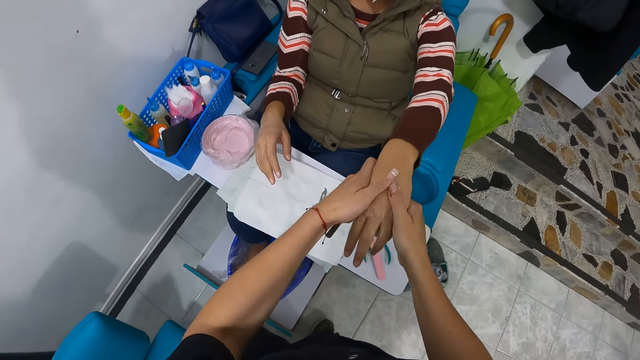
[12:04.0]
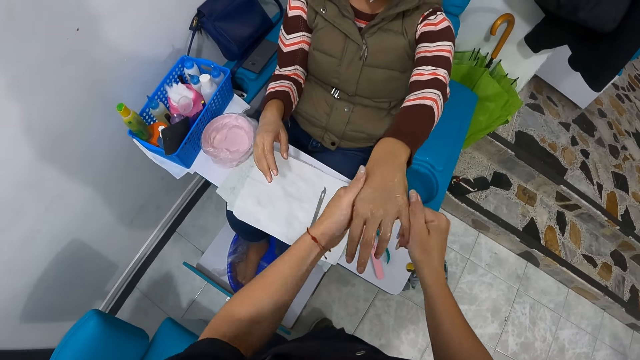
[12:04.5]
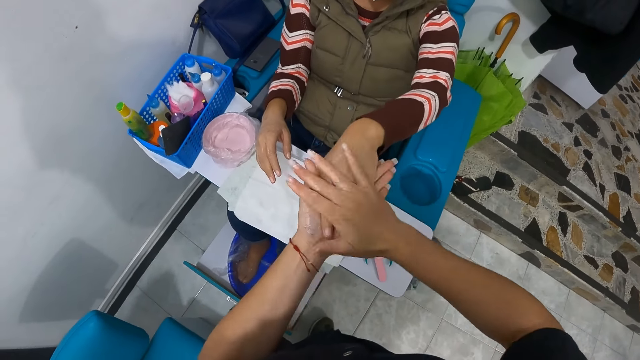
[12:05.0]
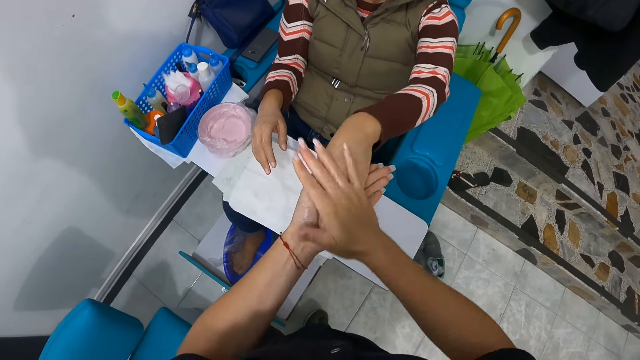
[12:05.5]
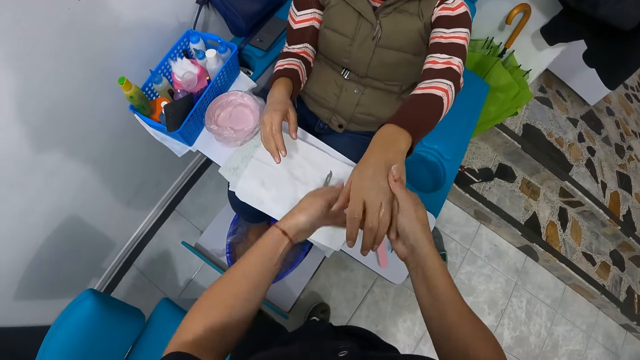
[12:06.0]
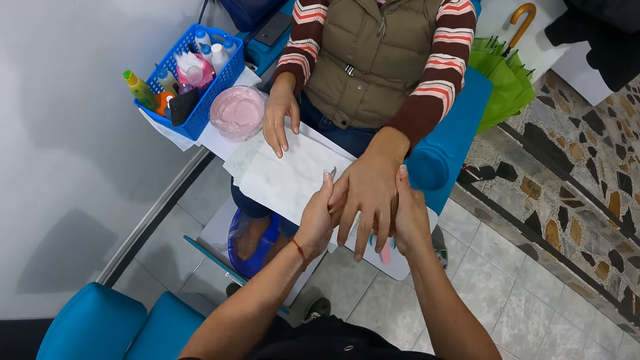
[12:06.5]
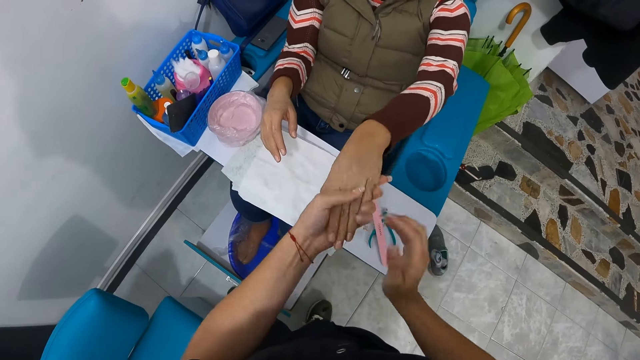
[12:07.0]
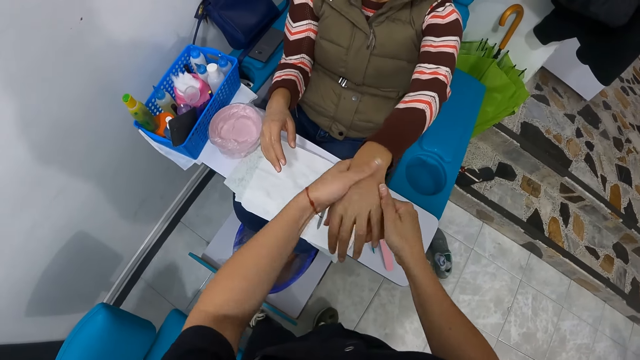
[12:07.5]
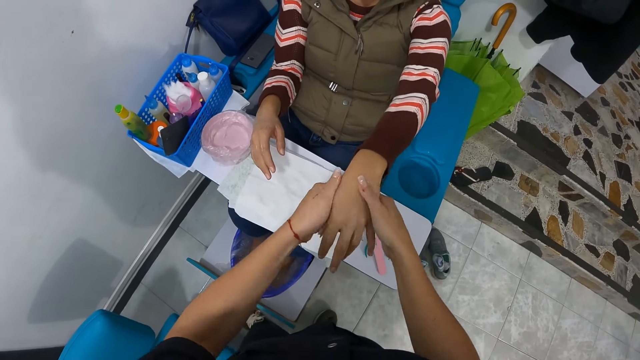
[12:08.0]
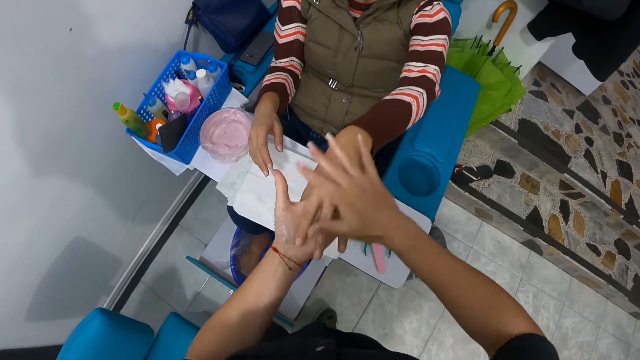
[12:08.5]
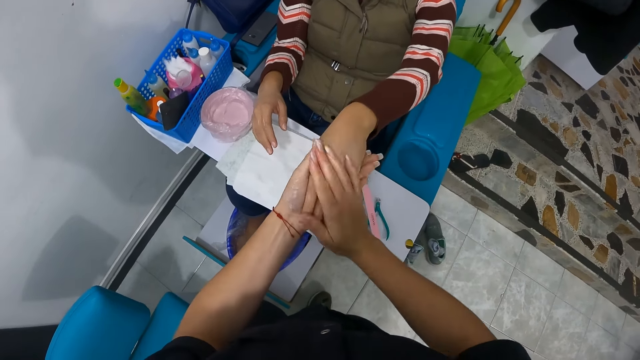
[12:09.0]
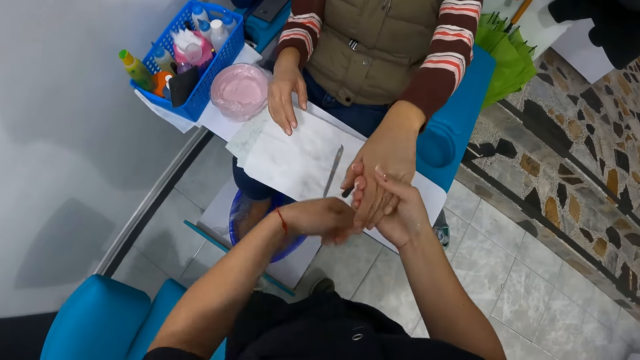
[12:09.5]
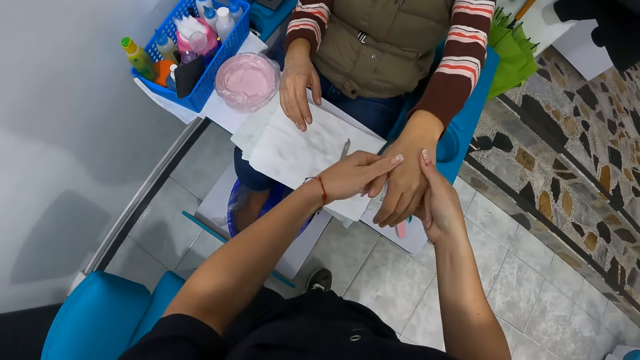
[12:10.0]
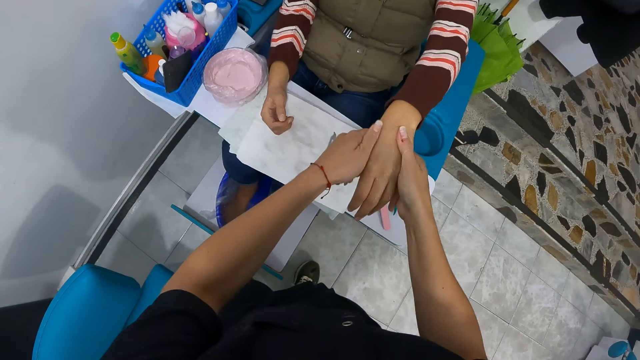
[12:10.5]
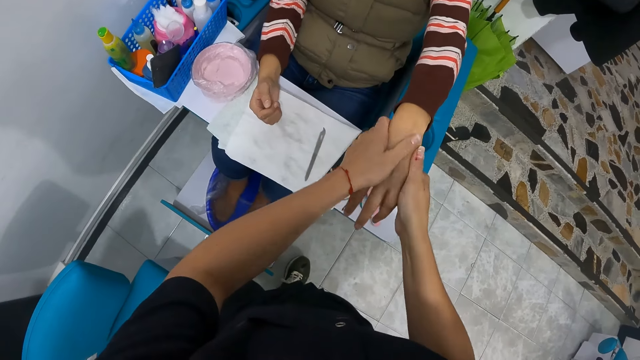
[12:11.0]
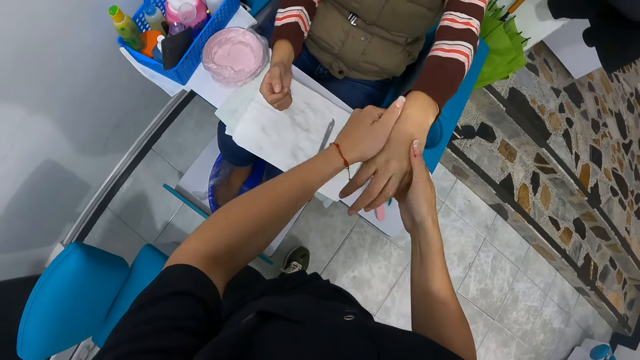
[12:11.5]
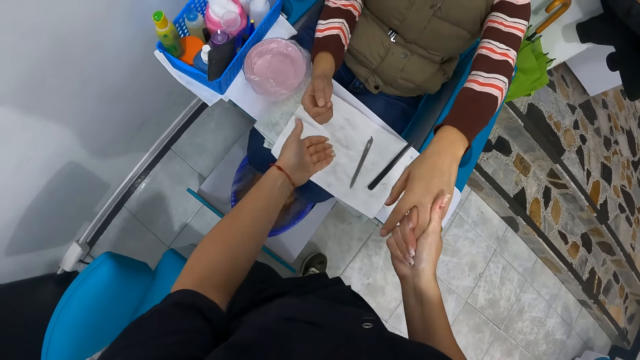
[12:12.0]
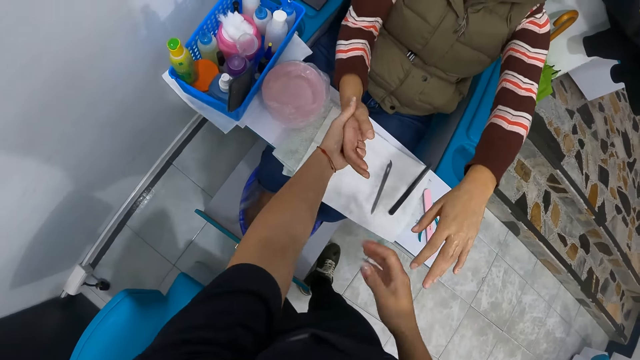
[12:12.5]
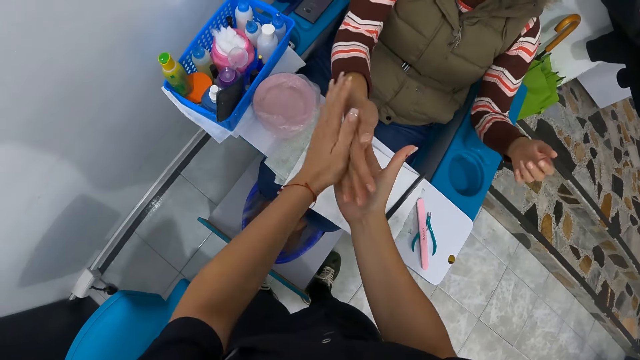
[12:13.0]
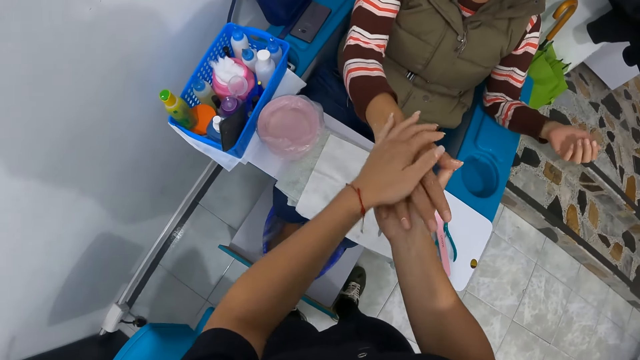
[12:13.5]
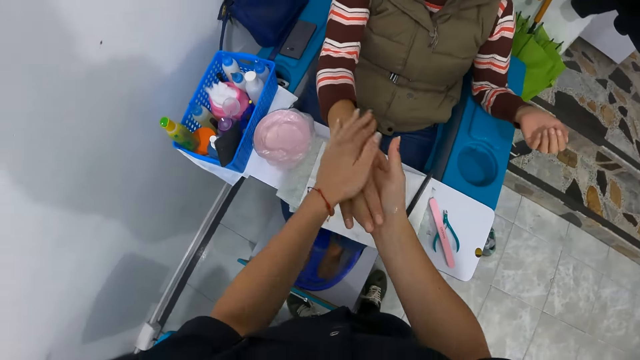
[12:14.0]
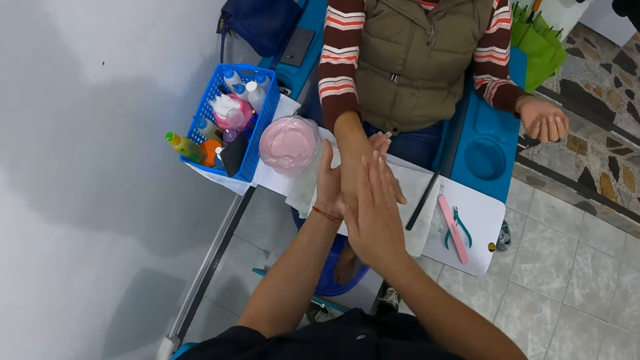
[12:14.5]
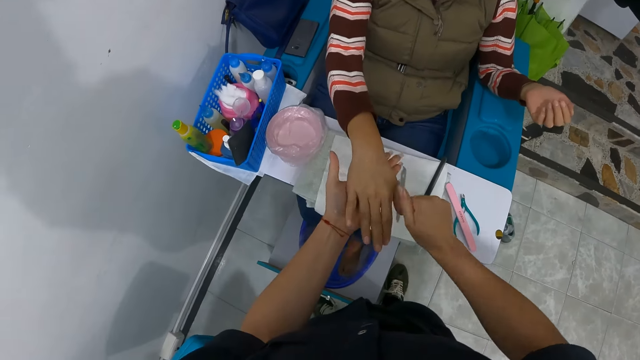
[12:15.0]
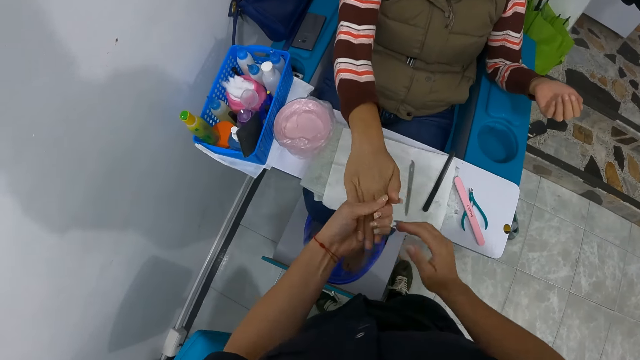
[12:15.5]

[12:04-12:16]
The camera wearer rubs the cream on the right hand of the woman with both hands. They apply the lotion onto the hand.

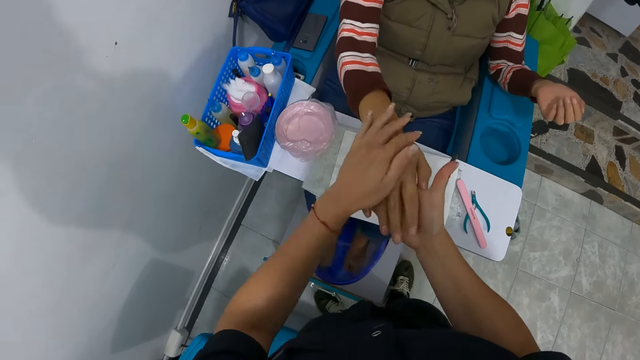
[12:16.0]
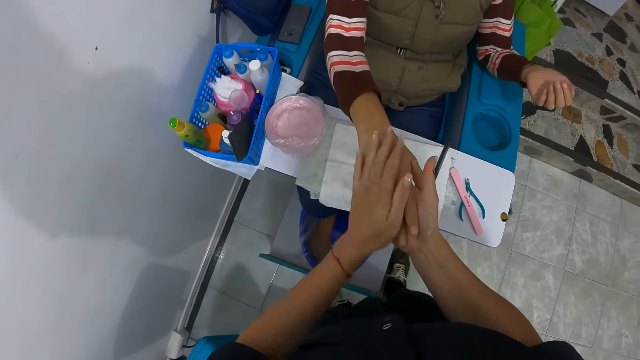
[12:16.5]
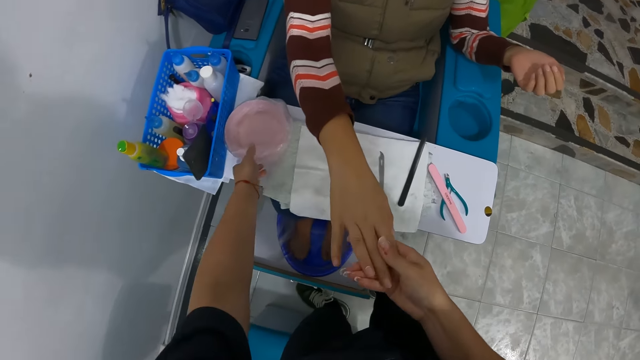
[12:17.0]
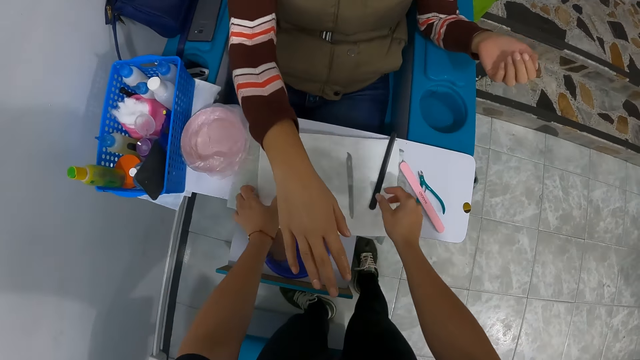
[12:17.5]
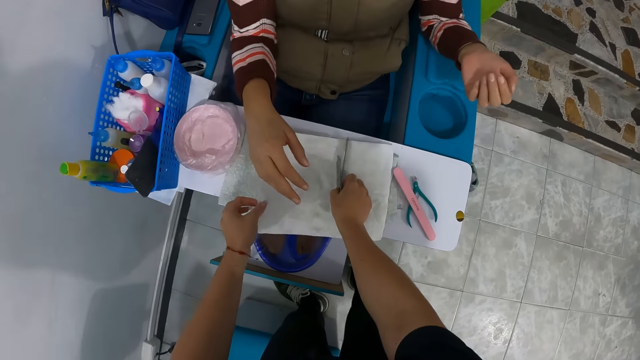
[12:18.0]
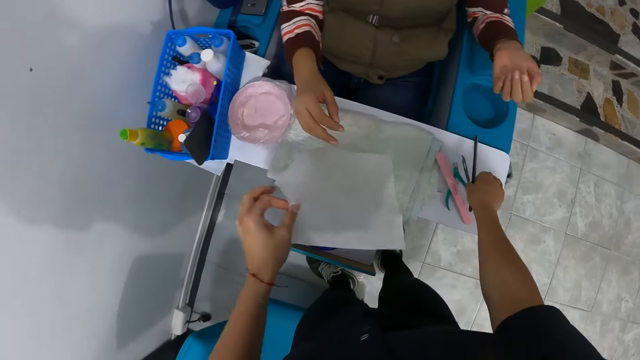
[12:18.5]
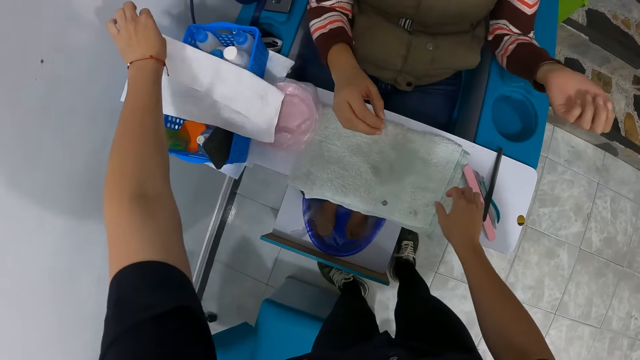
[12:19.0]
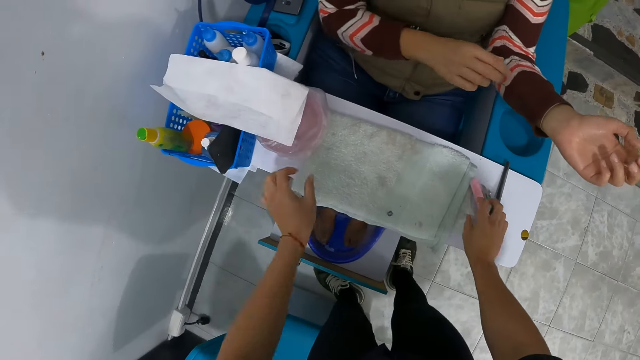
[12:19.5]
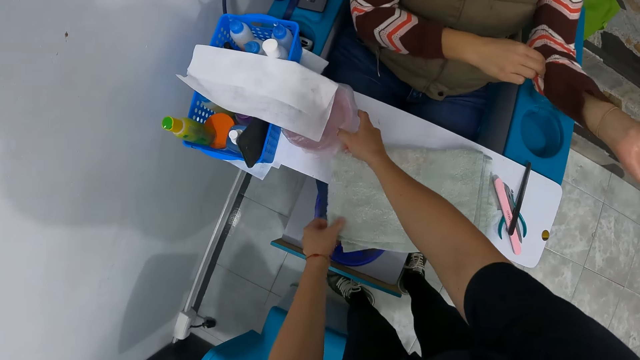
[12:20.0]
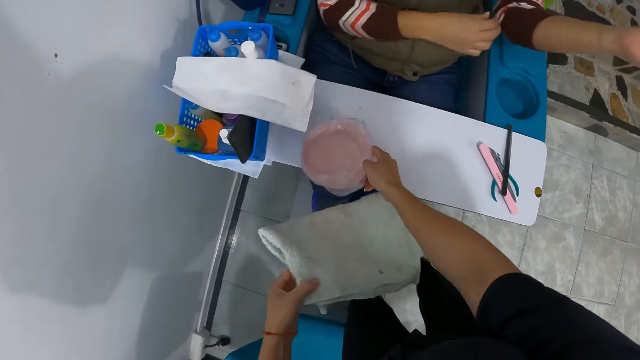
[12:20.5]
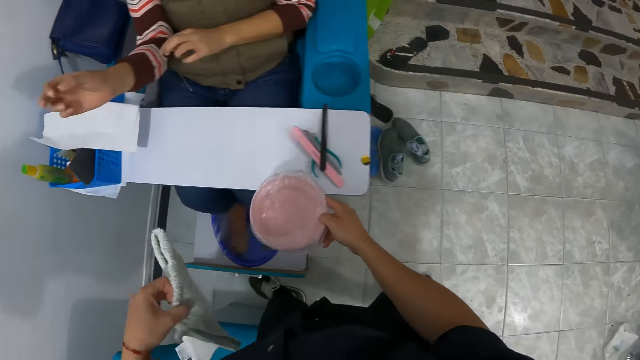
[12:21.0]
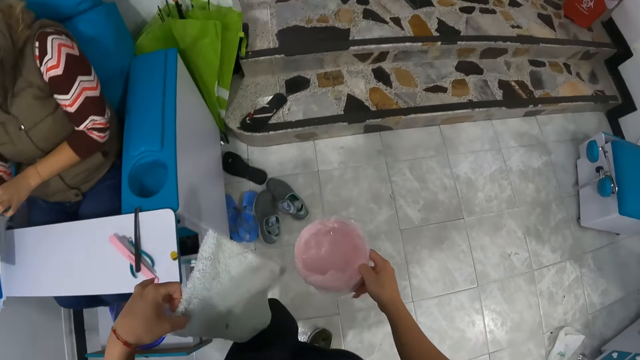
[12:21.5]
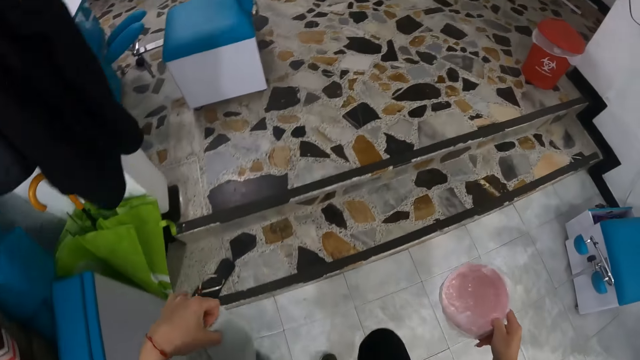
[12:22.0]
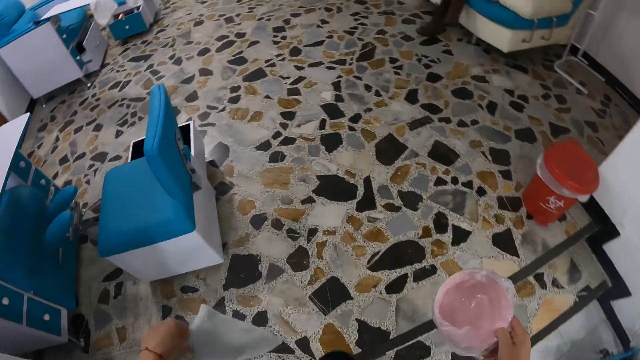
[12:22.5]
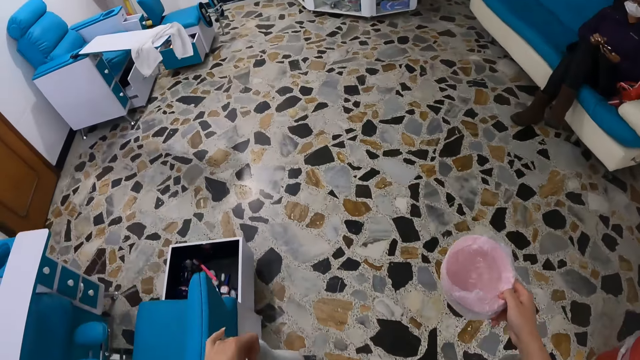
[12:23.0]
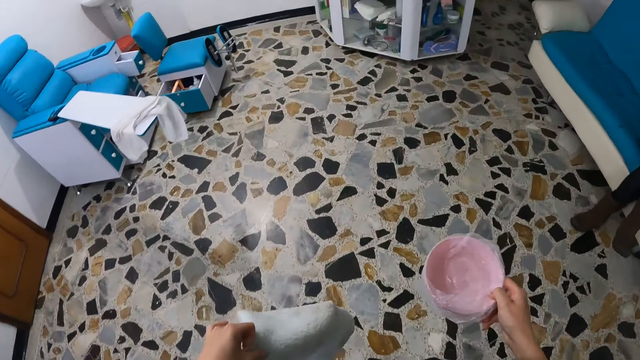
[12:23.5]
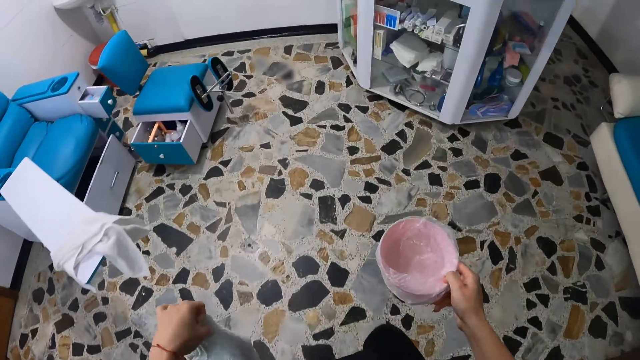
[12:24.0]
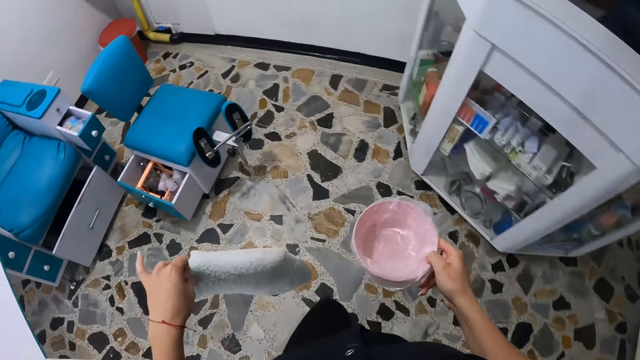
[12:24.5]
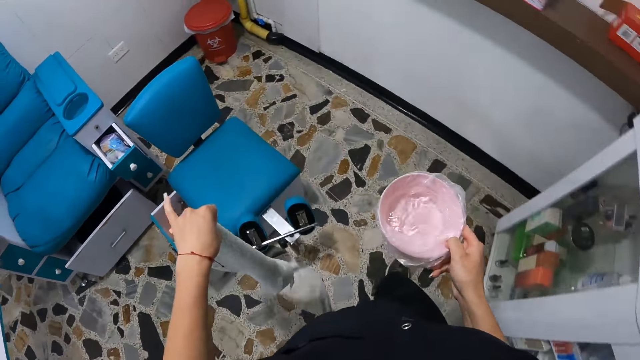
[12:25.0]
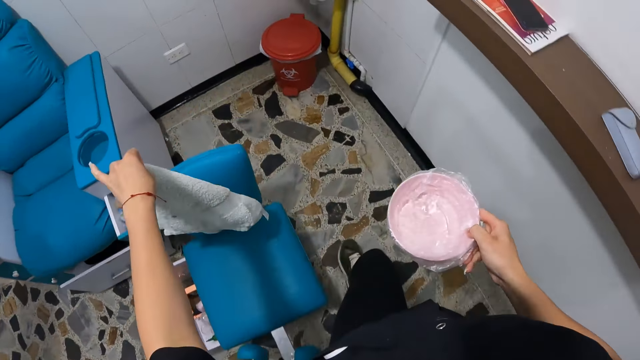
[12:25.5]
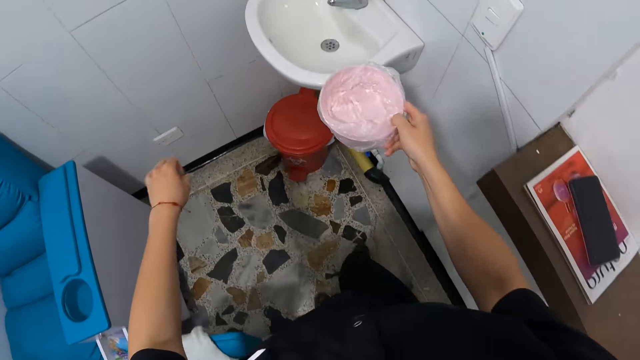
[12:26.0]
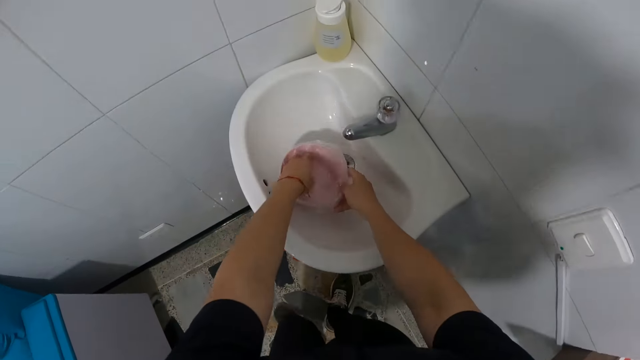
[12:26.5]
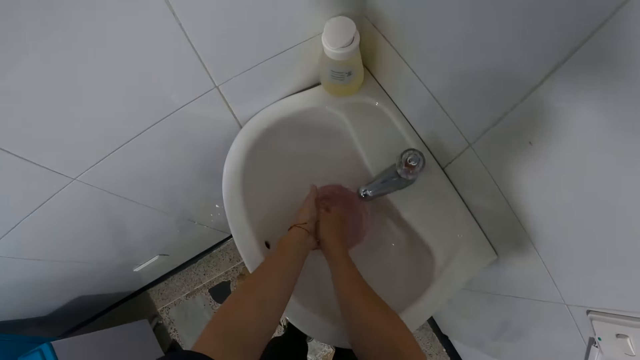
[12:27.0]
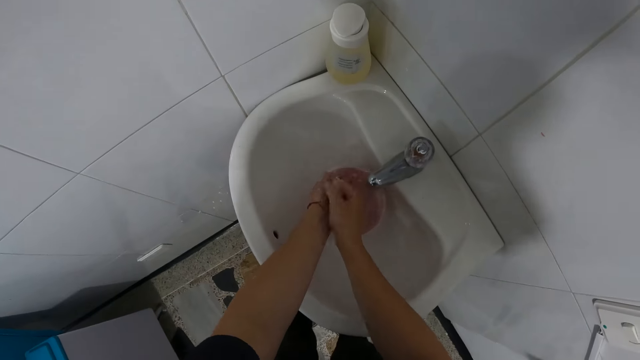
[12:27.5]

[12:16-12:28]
The camera wearer puts the tools together. She picks the towel on the desk with her left hand. She picks the nail file and the nail scraper on the towel with her right hand. She drops the nail file and nail scraper in her right hand on the desk. She drops the towel in her left hand on top of the basket. She picks a hand towel from the desk with her left hand. She picks the hand bowl from the desk with her right hand. She walks towards a sink with both the hand bowl and the towel on the hand. She drops the towel in her left hand on a chair. She drops the bowl in her right hand into the sink. She washes her hands in the bowl in the sink.
